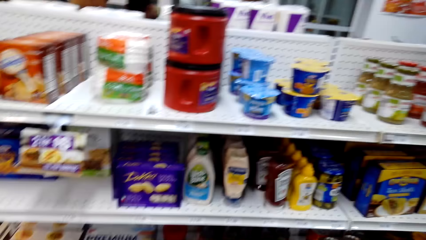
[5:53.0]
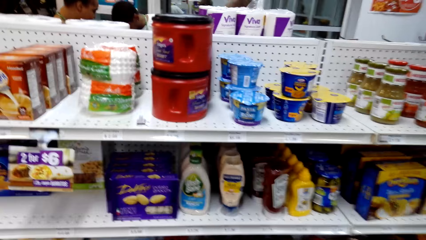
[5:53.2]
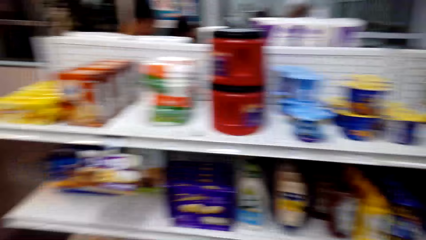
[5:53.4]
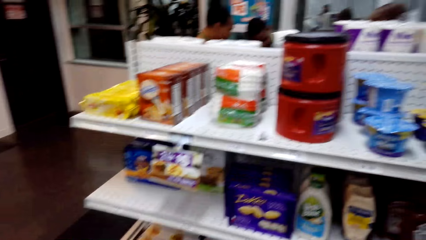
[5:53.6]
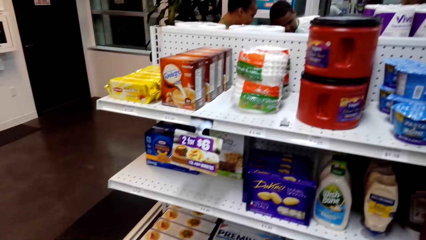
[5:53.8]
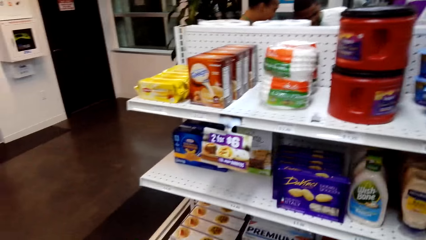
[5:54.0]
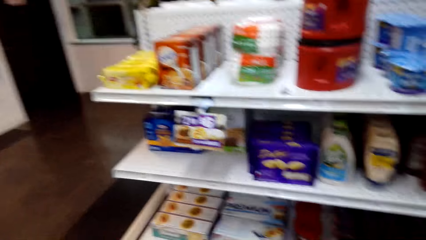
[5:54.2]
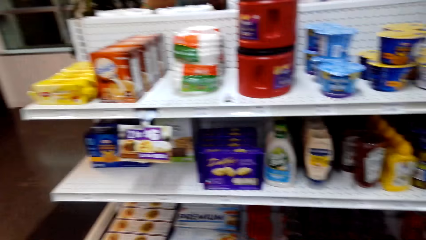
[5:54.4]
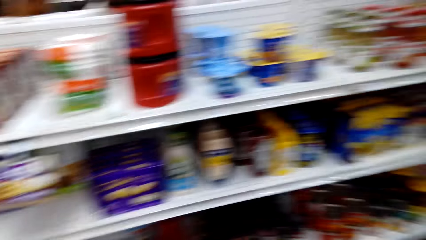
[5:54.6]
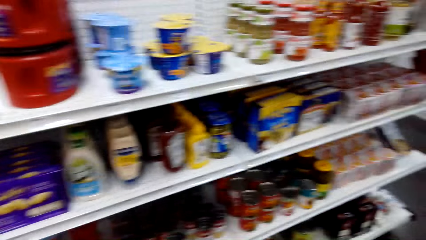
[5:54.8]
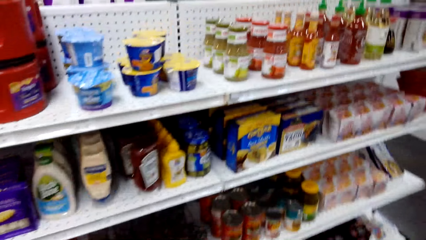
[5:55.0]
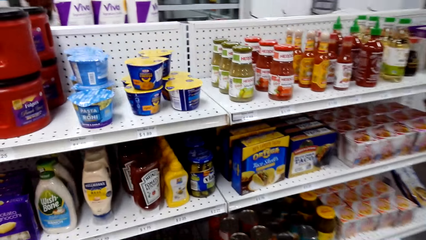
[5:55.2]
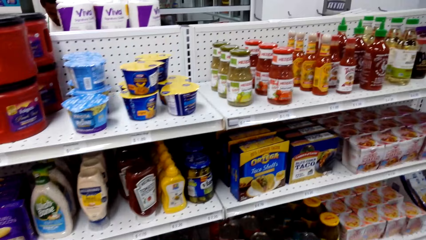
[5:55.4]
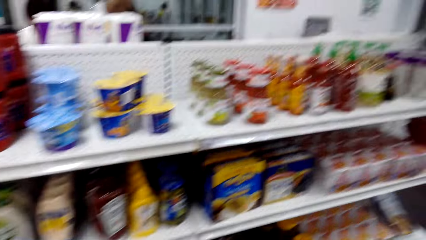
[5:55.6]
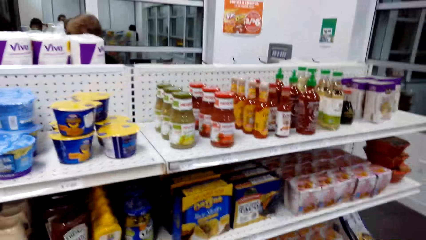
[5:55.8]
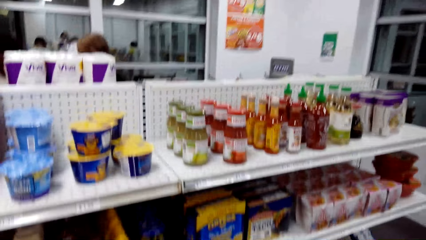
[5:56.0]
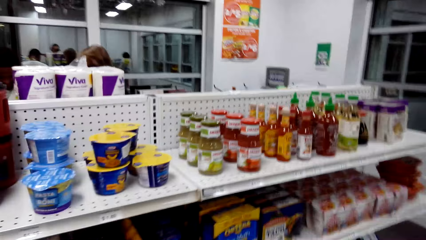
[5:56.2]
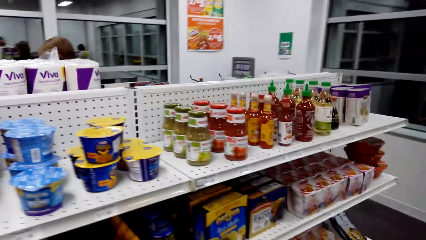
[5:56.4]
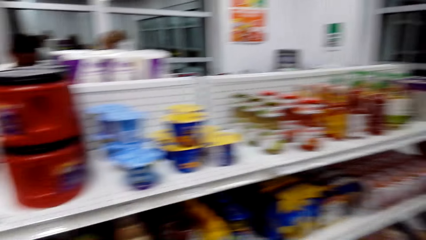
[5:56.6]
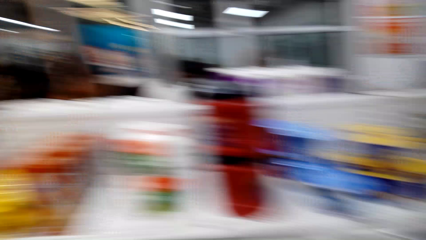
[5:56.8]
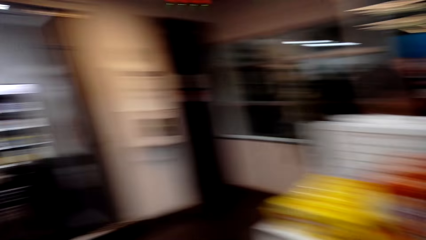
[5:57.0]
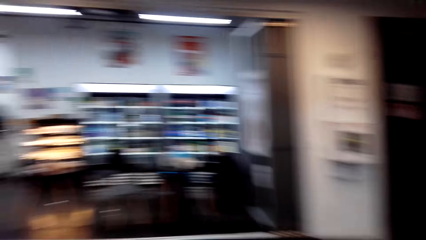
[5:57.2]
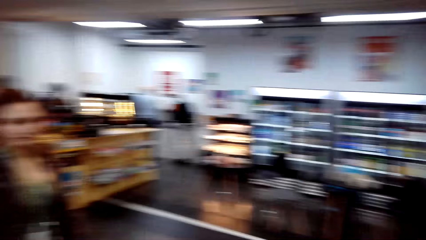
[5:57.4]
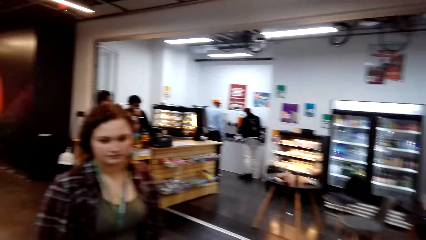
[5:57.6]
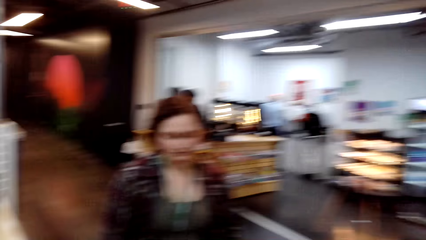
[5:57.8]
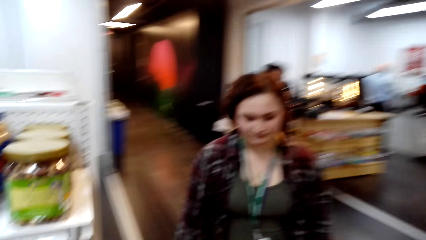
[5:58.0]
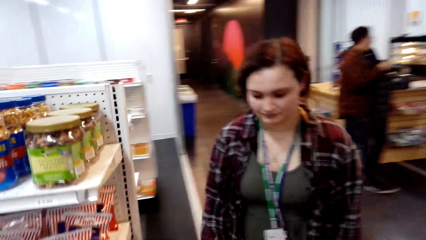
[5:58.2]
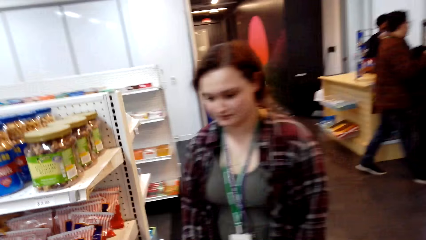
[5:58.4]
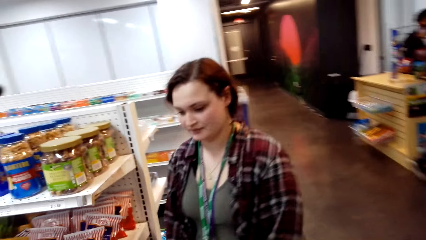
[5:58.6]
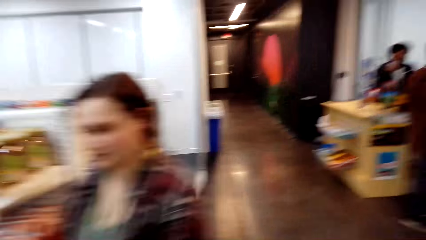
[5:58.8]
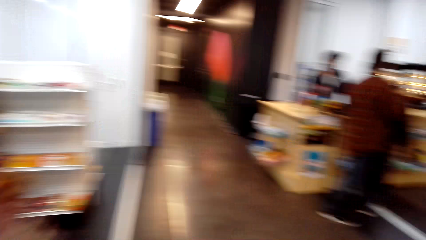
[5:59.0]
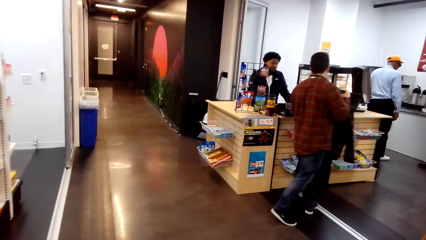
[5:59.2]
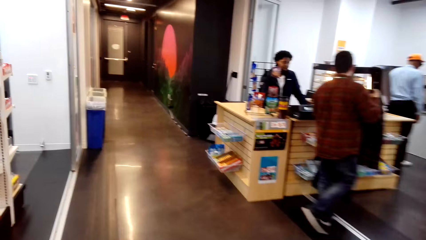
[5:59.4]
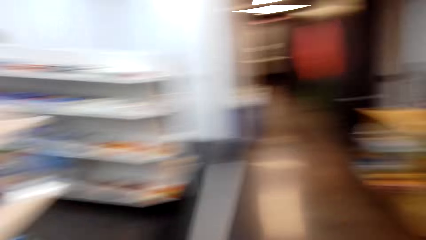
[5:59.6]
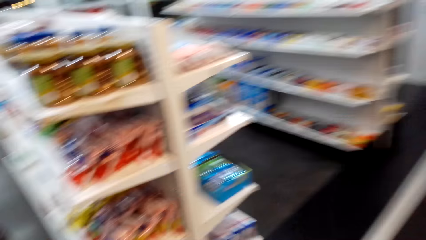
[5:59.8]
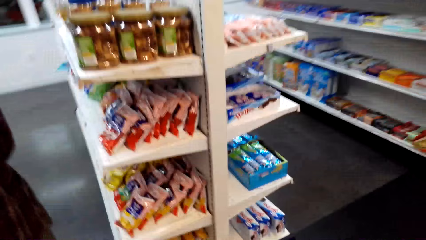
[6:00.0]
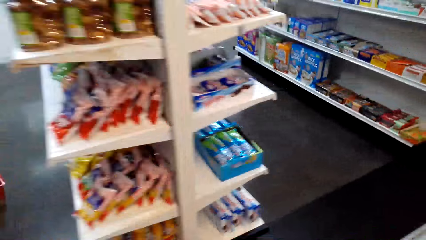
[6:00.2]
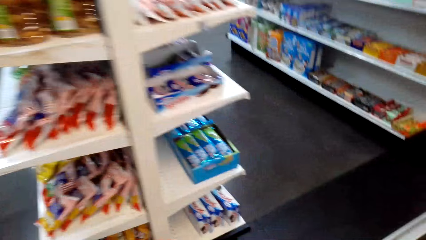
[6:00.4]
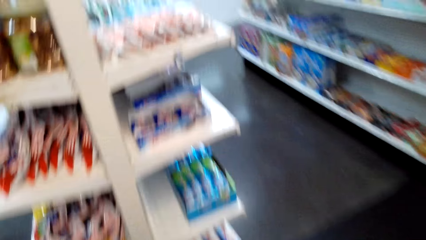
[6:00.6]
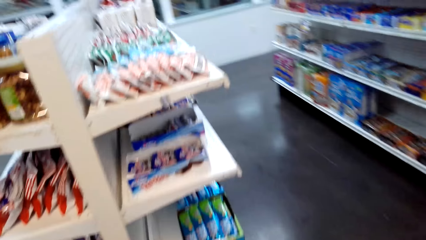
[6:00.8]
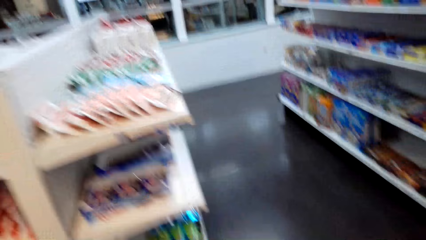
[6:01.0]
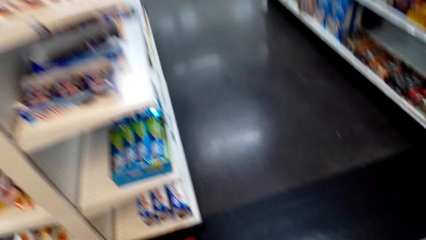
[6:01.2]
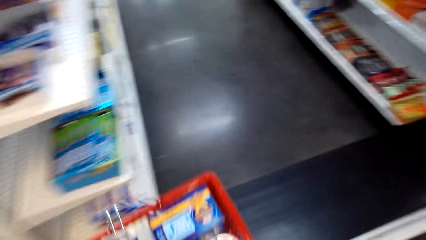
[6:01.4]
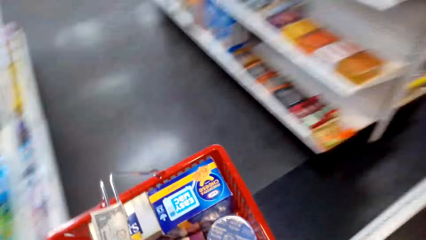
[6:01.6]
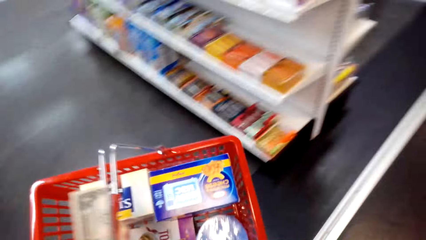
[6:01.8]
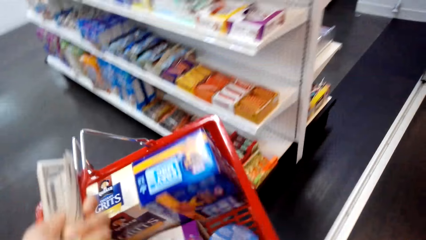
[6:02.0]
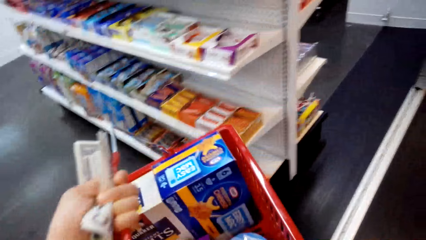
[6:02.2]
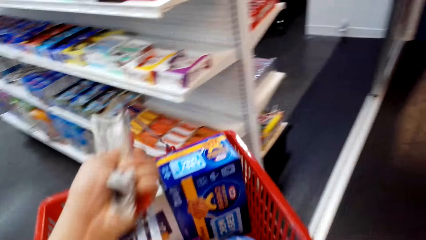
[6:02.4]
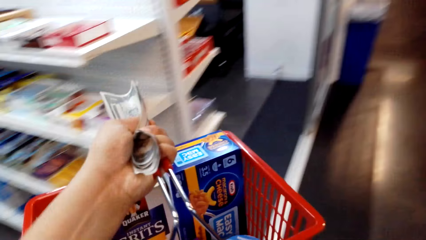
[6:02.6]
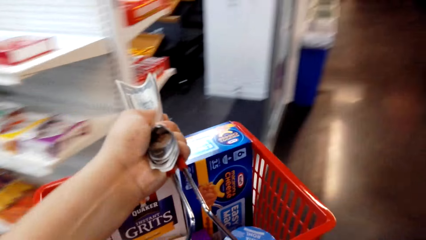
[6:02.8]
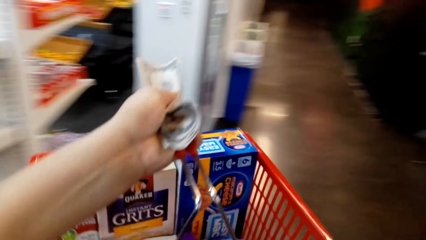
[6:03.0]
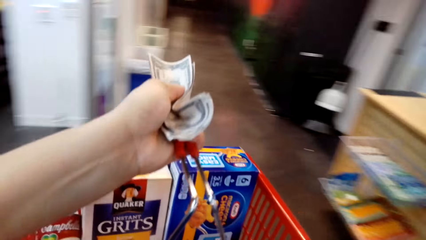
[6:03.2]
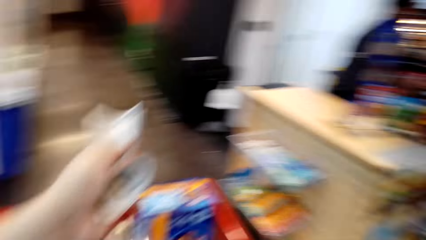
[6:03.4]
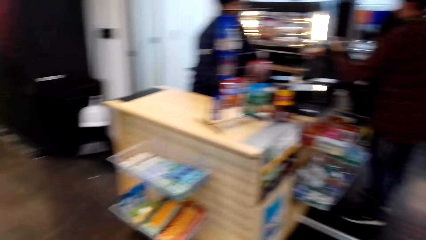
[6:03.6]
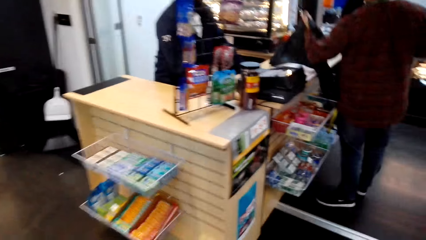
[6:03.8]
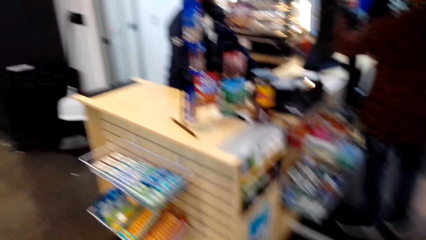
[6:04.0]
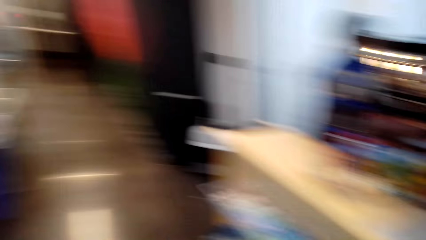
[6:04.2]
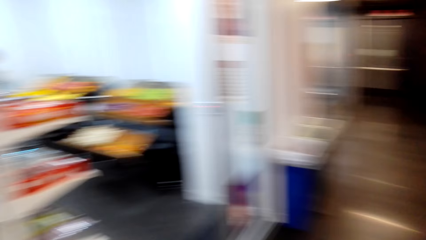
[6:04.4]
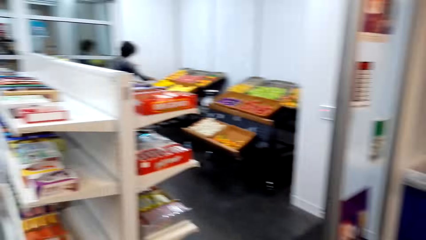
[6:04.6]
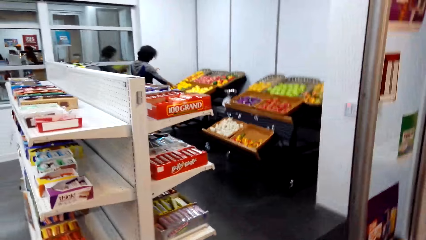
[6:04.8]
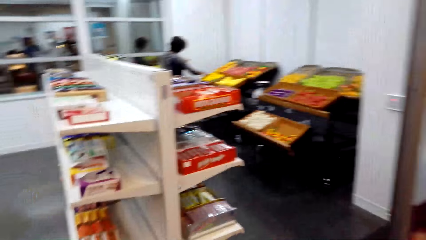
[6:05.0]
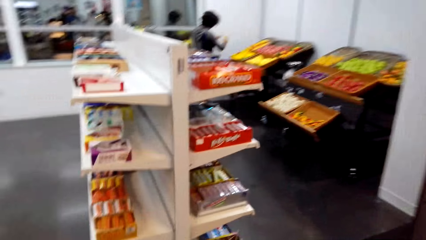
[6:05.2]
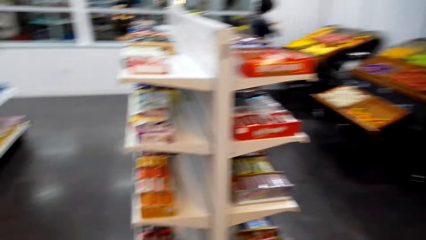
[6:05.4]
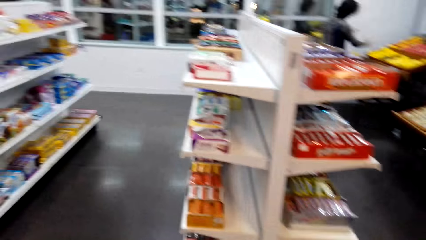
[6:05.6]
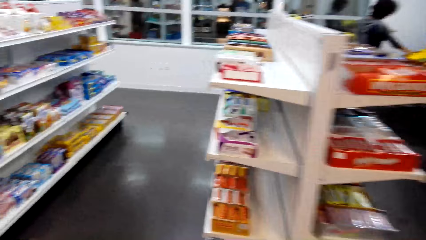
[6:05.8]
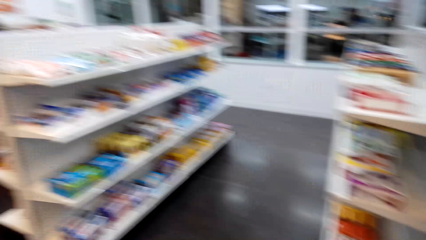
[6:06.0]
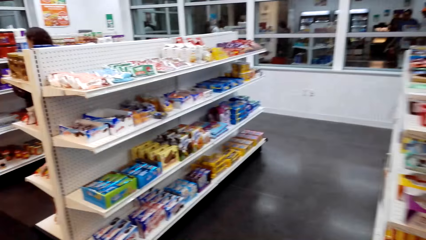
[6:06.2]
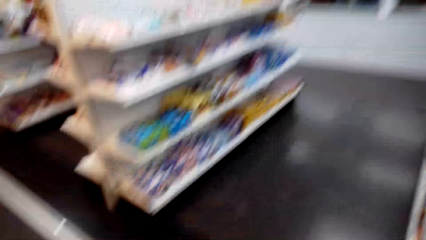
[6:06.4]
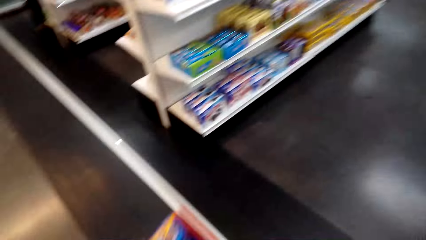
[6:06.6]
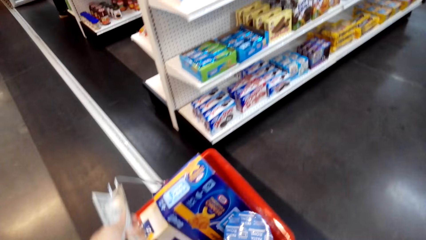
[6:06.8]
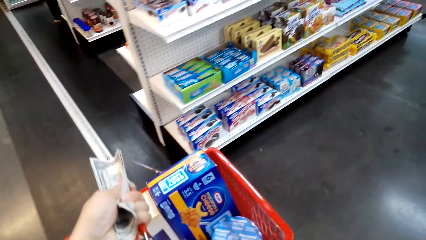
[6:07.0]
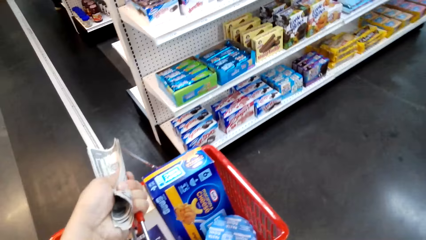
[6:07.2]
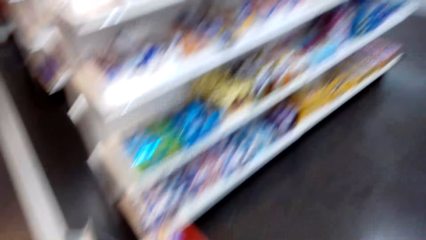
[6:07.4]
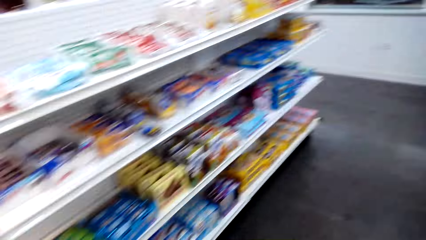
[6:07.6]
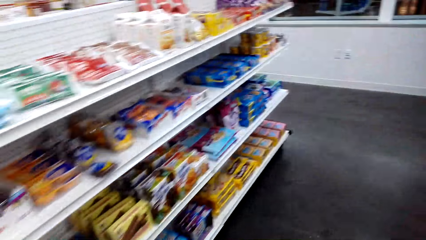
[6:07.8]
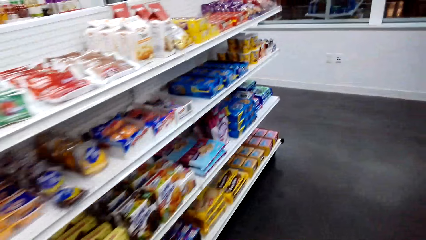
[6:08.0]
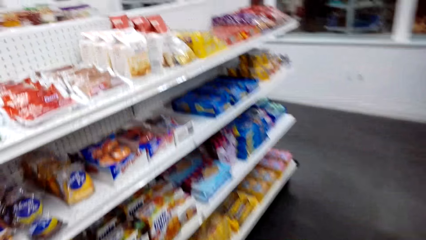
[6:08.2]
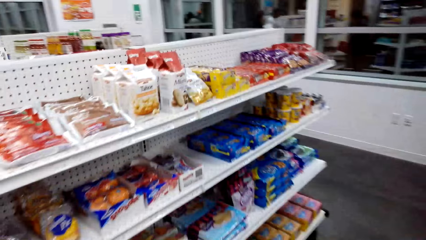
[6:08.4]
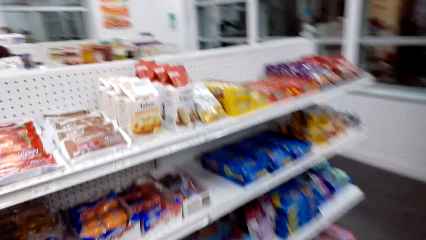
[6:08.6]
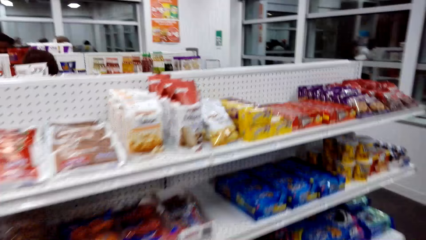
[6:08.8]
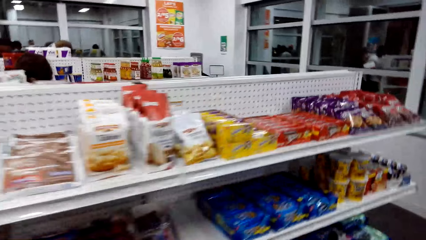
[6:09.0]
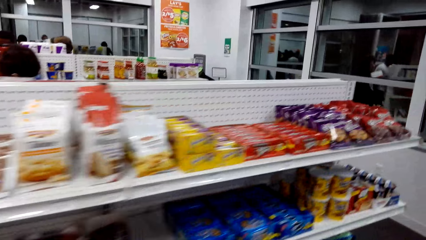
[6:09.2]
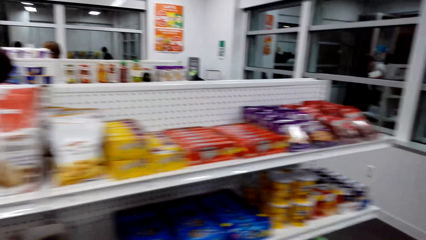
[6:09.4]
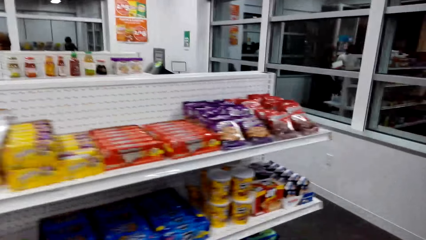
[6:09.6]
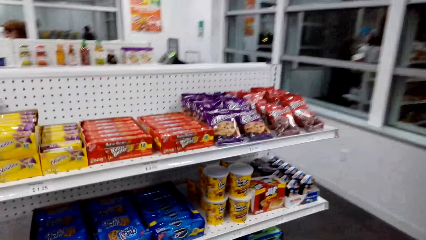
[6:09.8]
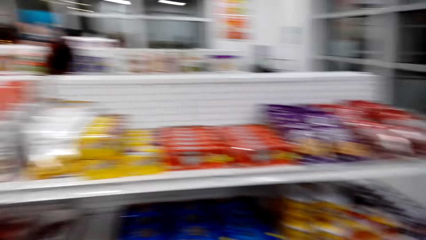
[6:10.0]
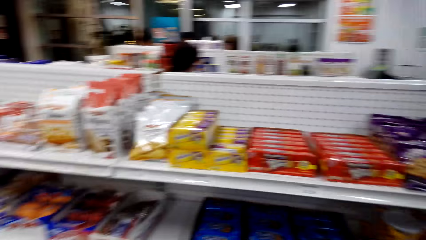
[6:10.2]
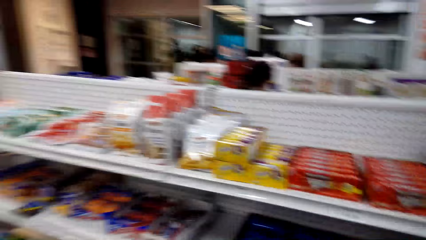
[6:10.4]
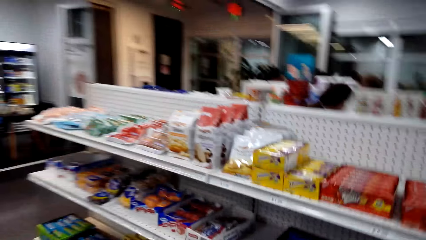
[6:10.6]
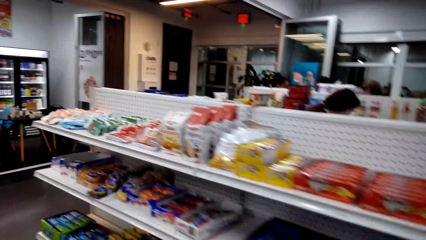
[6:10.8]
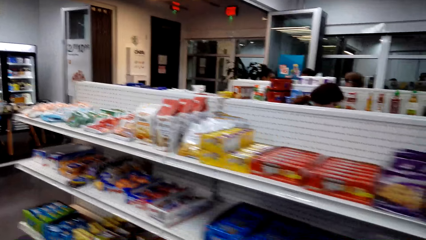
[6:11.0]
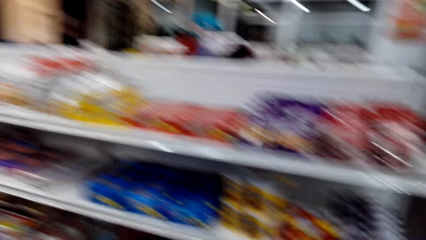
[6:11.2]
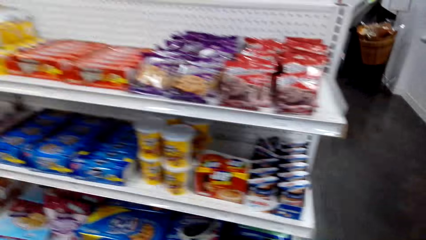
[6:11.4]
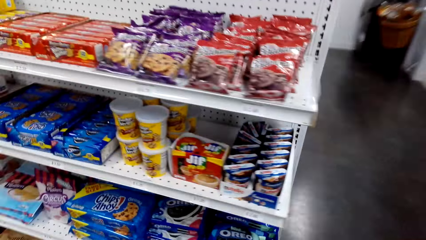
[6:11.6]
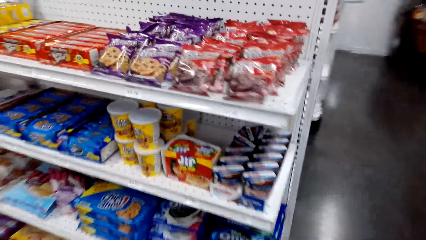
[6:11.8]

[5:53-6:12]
A man stands at the counter. A woman walks around. The camera wearer walks around the supermarket. The woman walks around. The camera wearer lifts the shopping basket. The man stands at the counter. Another man moves a hand. The camera wearer walks around. The woman looks around repeatedly.
